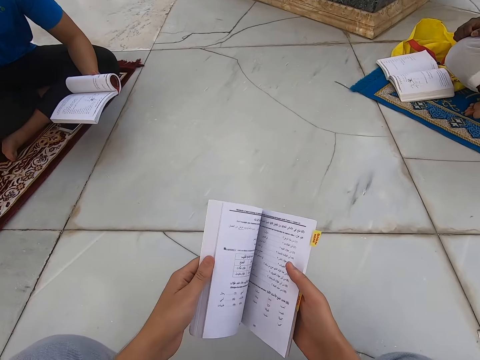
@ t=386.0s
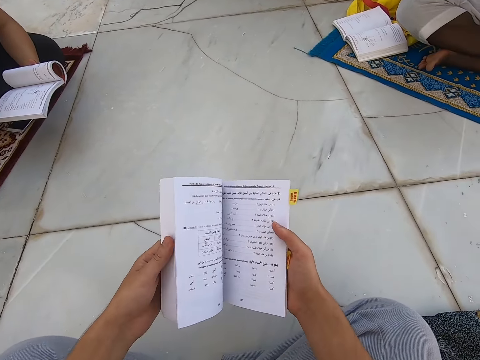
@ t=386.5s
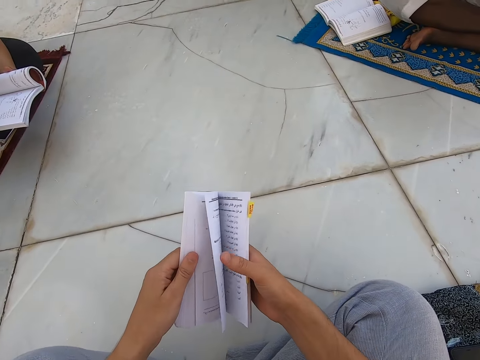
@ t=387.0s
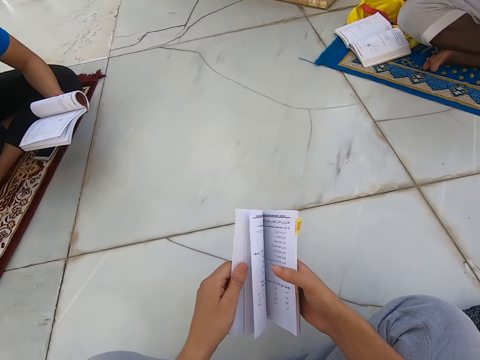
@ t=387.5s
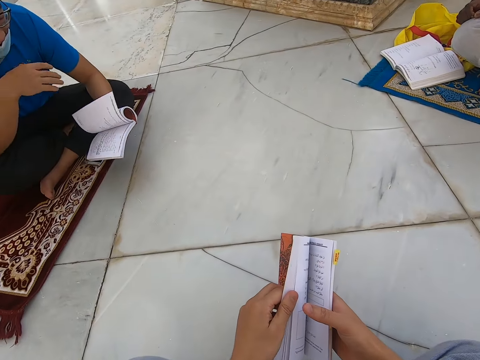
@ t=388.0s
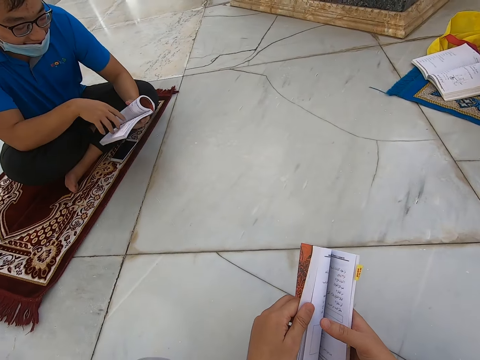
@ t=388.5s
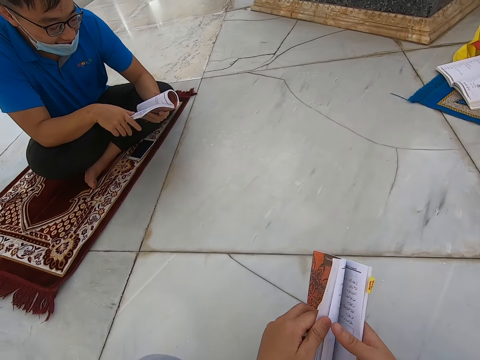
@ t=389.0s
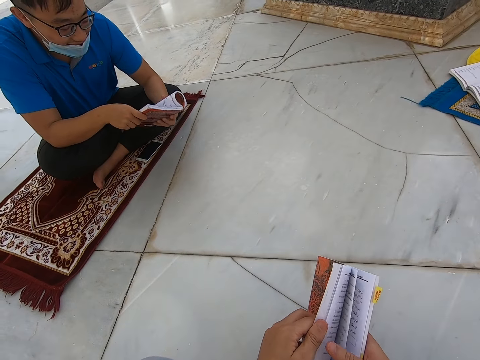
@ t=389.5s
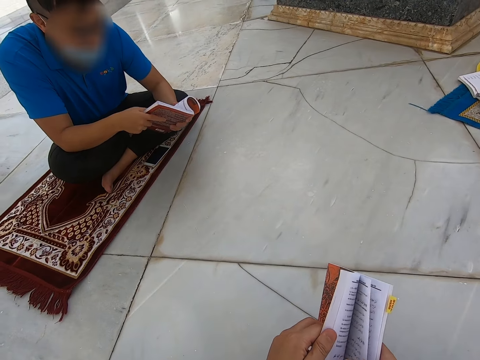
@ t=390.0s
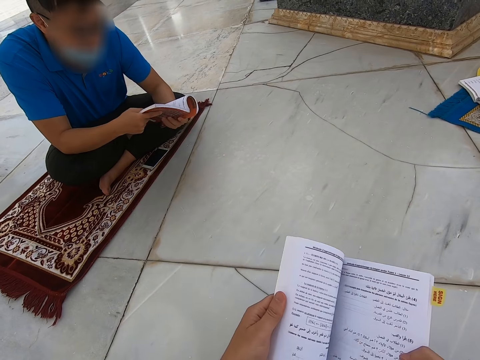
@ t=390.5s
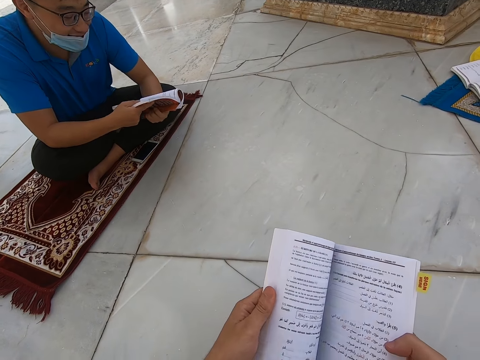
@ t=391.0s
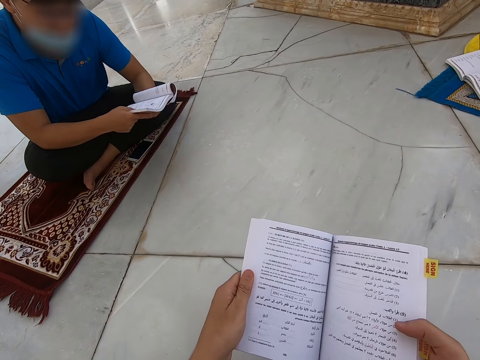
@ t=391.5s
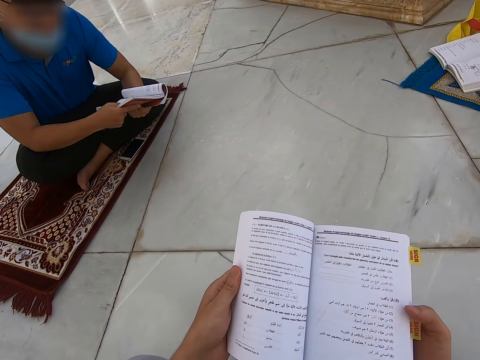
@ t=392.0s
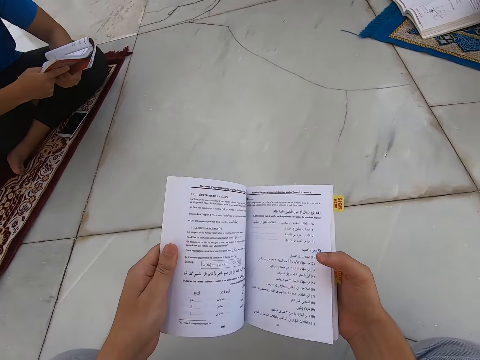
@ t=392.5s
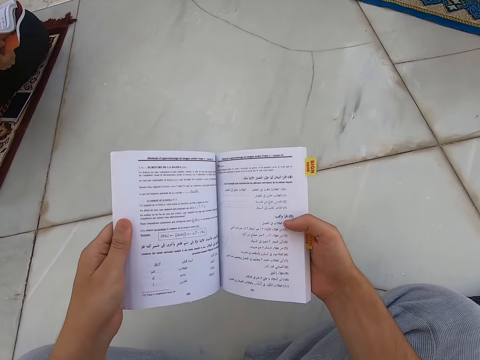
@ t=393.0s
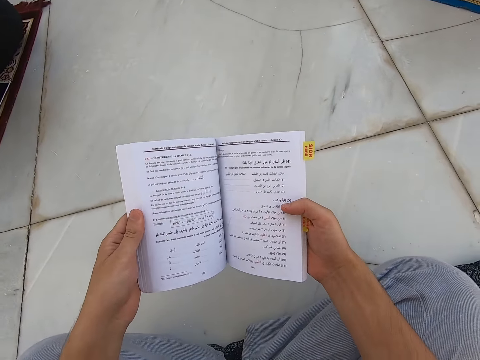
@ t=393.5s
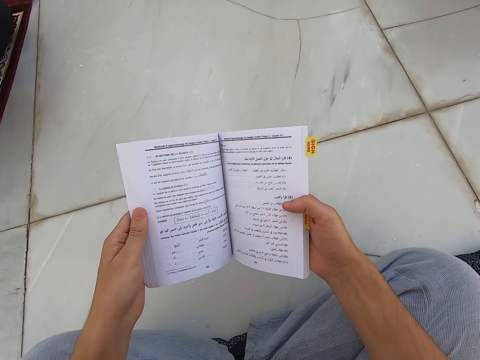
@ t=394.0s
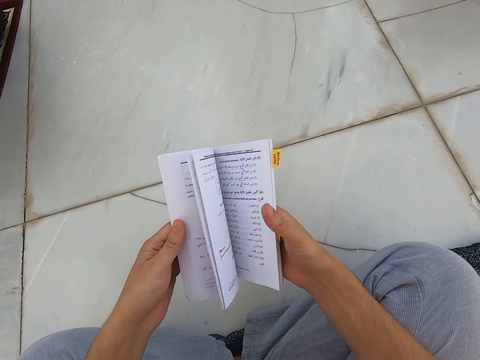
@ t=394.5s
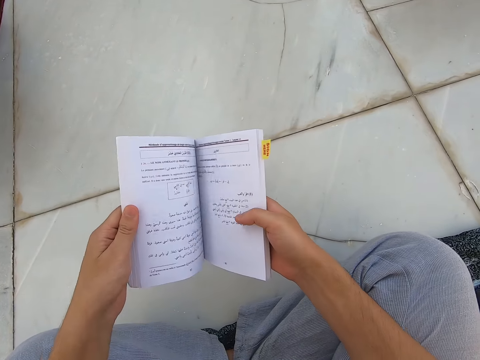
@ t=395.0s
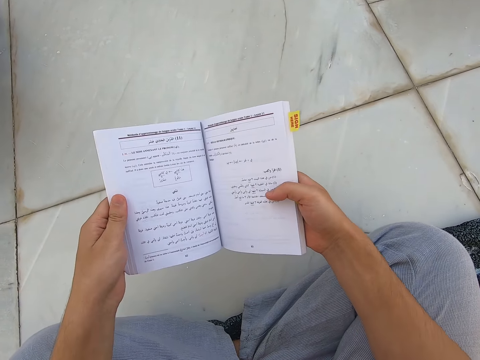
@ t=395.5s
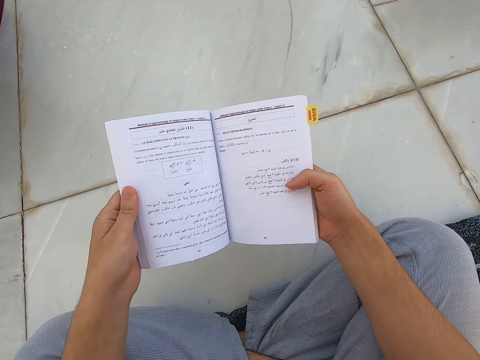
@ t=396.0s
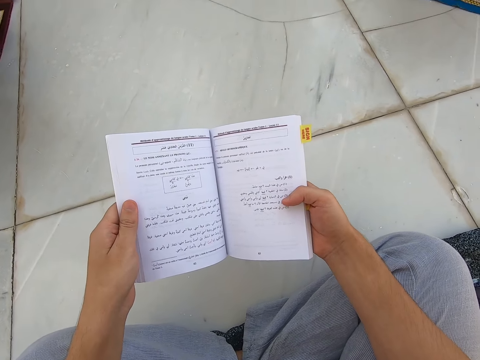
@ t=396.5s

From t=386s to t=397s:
The camera wearer peruses a book. A man reads a book. The camera wearer reads the book. They peruse the book.

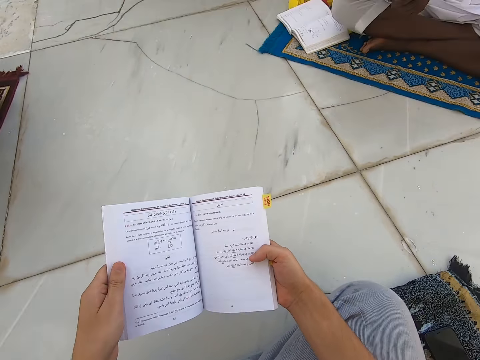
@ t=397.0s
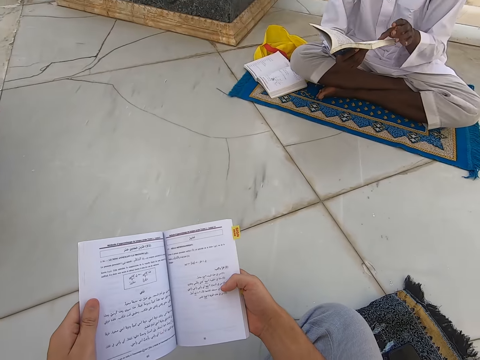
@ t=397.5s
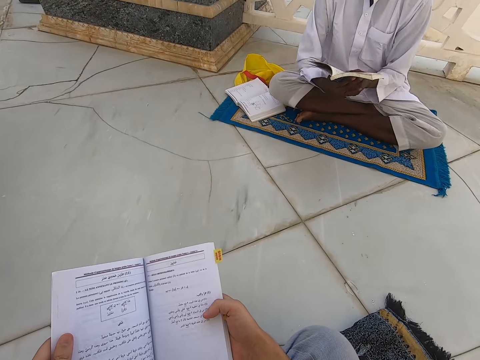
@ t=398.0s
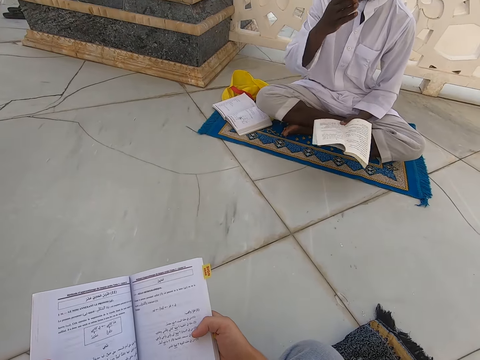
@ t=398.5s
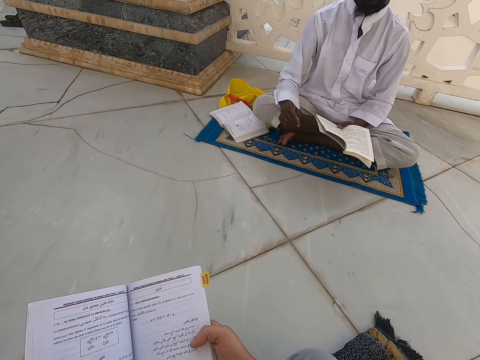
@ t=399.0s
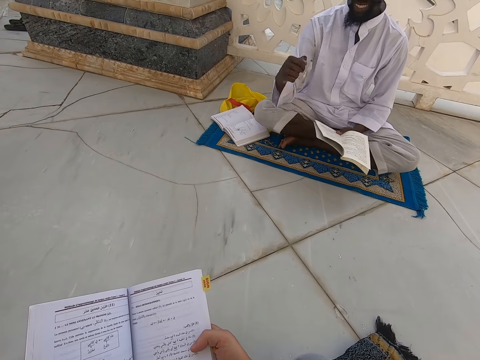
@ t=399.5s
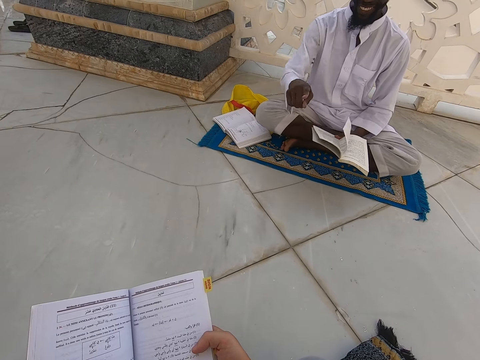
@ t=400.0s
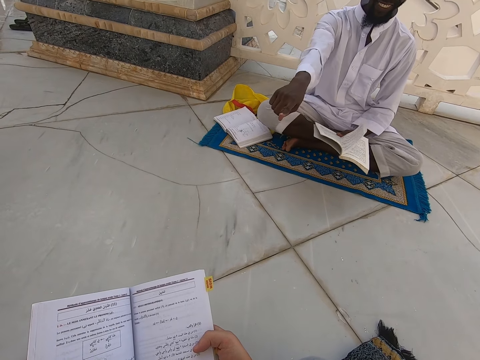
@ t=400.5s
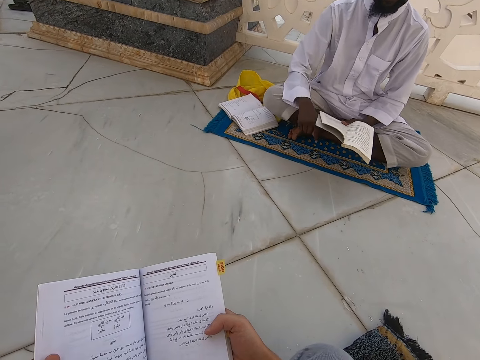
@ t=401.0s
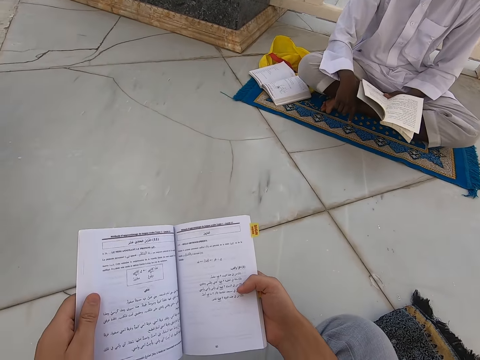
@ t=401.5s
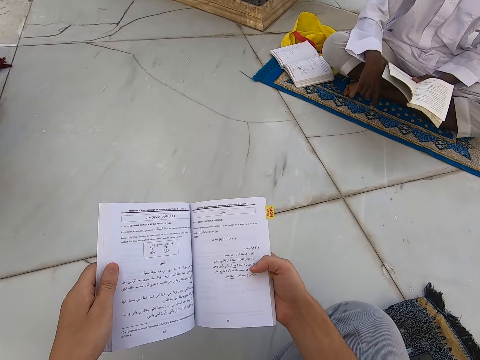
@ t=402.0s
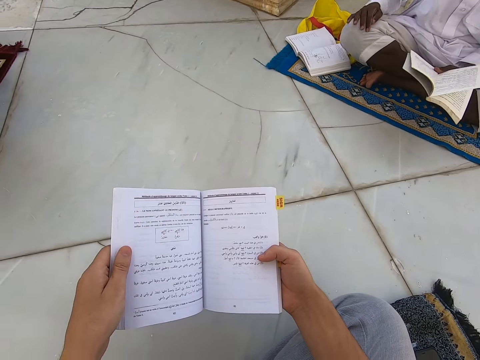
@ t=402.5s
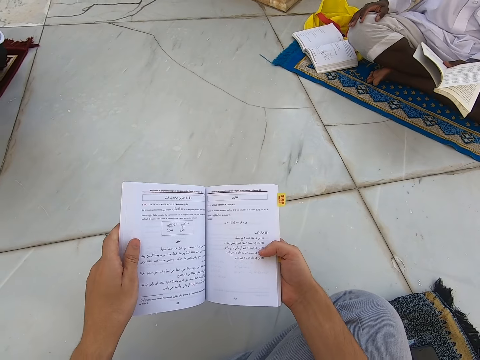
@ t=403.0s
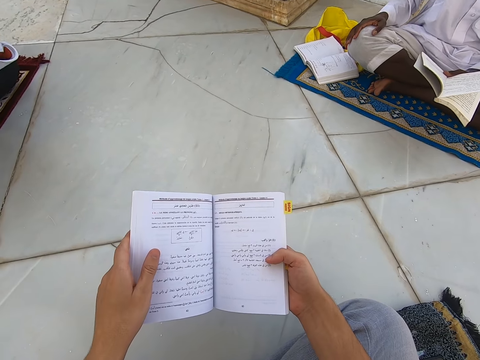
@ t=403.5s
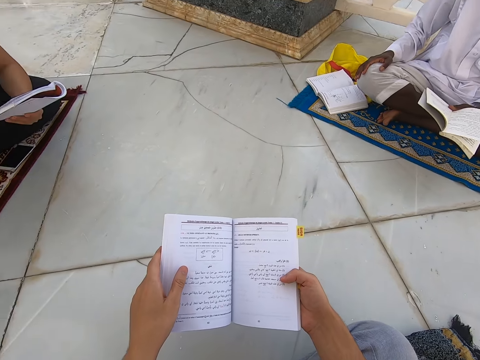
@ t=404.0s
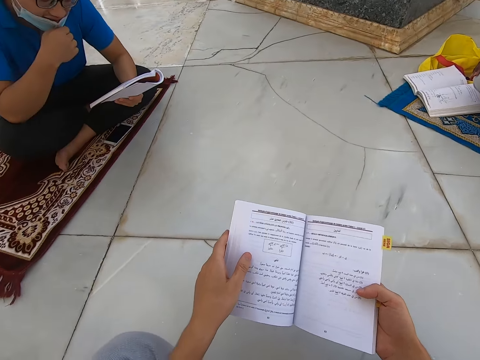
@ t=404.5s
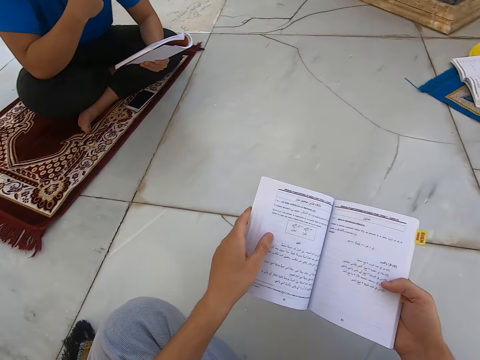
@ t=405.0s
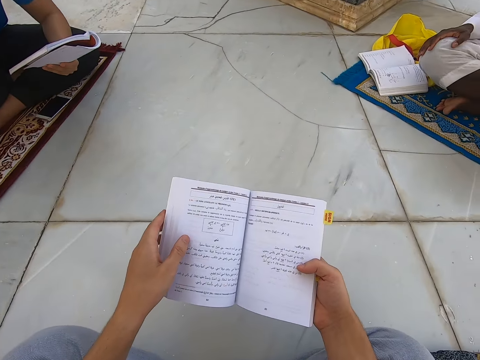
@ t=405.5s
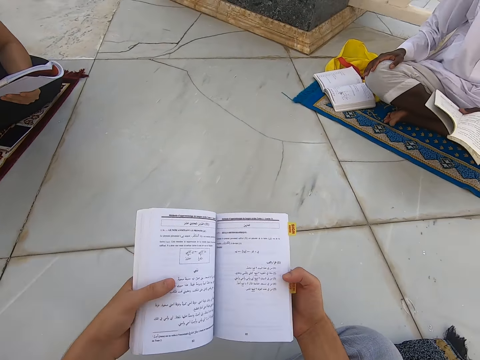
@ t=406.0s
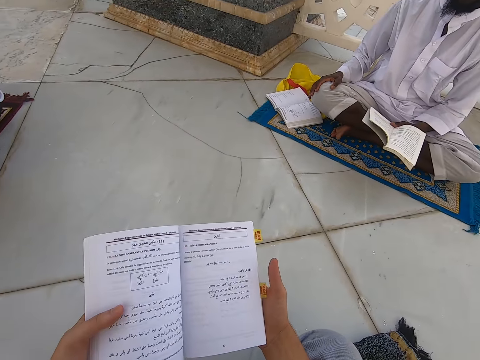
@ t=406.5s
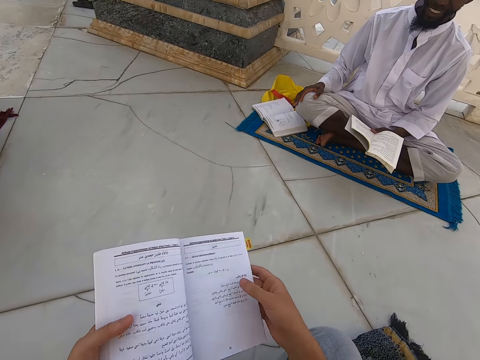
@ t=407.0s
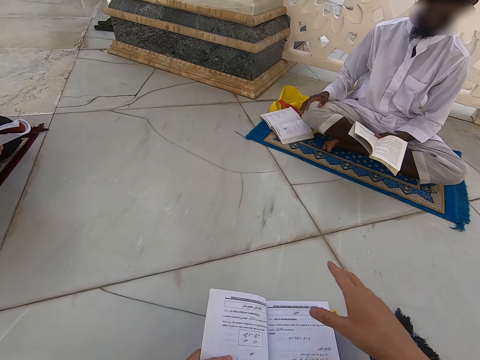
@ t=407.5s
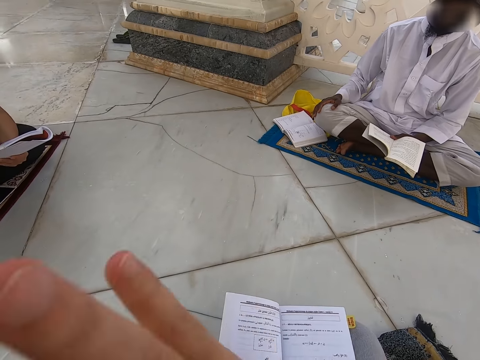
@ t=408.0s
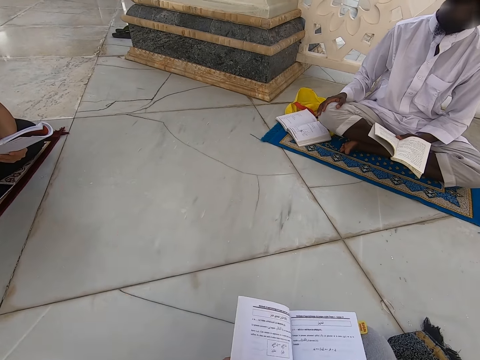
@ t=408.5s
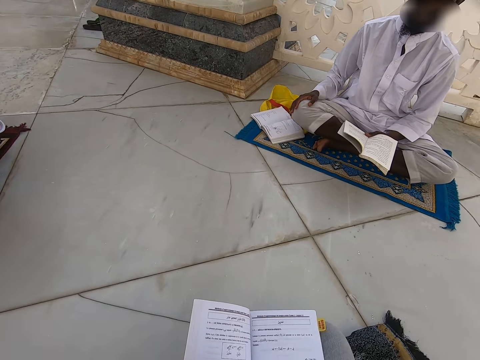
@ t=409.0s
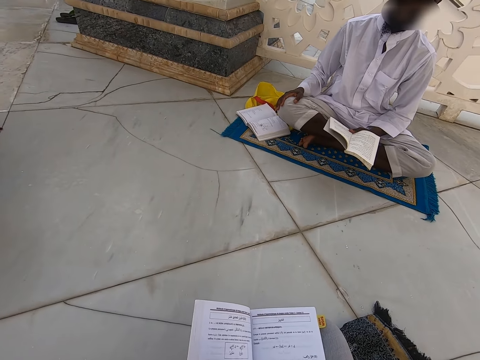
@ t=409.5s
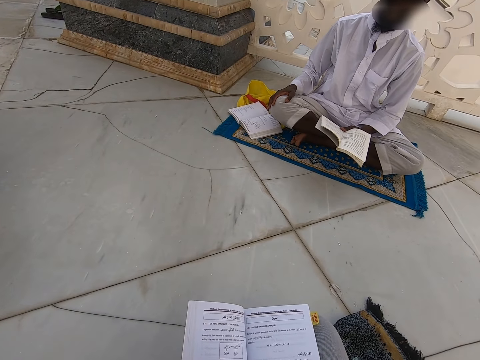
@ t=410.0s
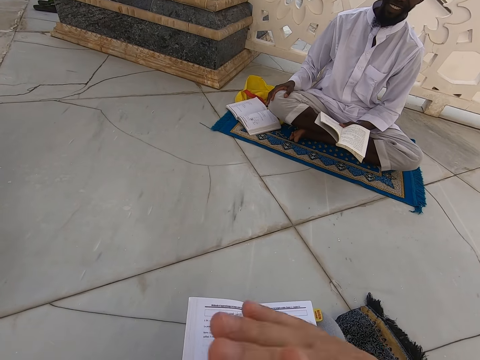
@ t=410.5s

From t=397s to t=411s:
A man peruses a book. The man points at the camera wearer. The camera wearer reads a book. He raises his hand.

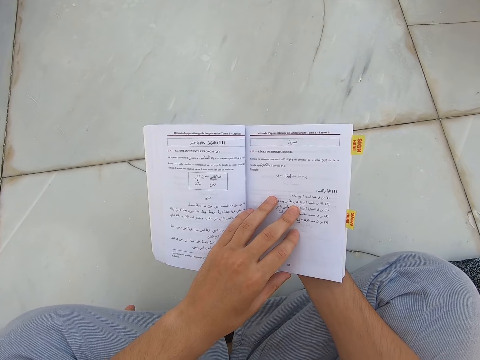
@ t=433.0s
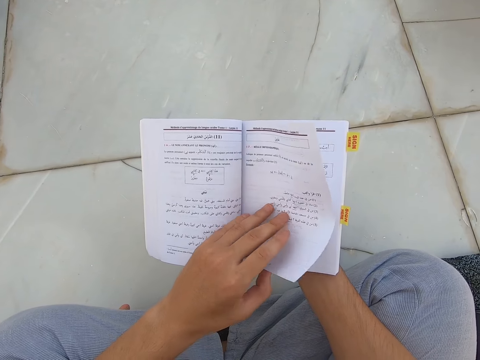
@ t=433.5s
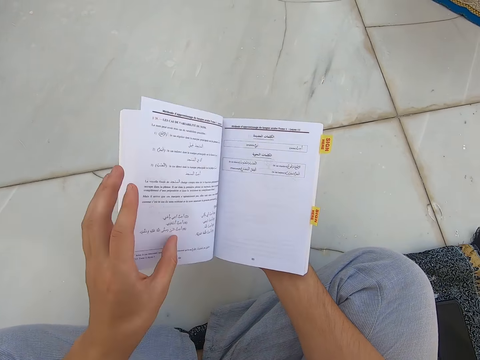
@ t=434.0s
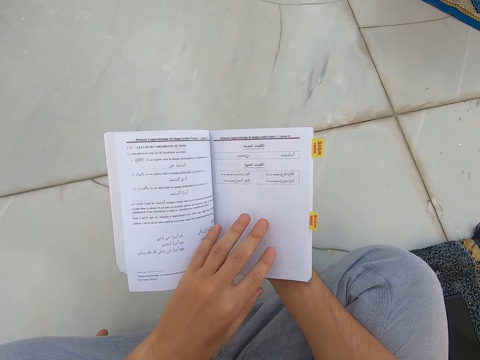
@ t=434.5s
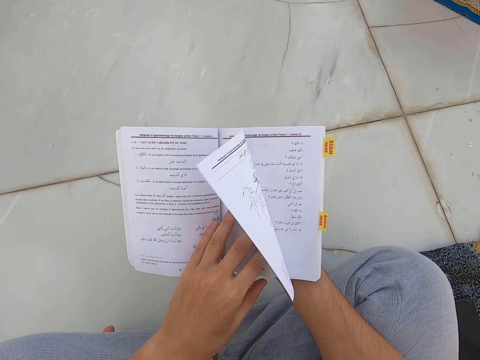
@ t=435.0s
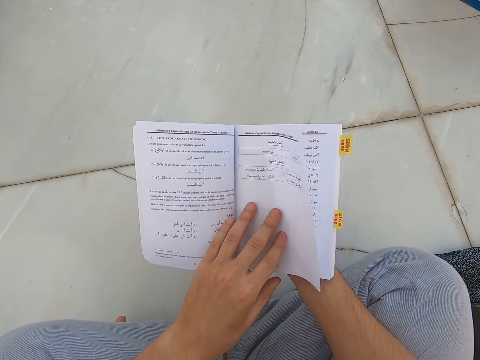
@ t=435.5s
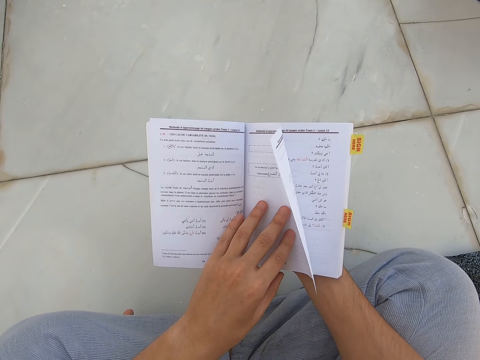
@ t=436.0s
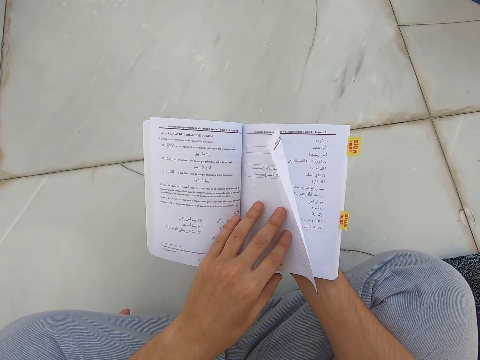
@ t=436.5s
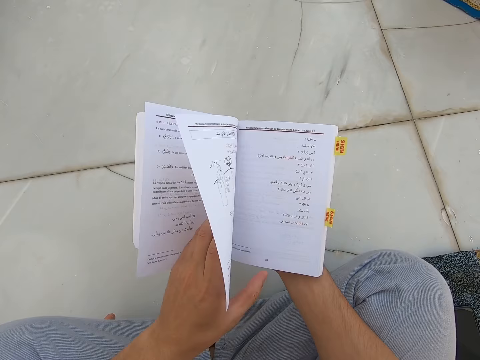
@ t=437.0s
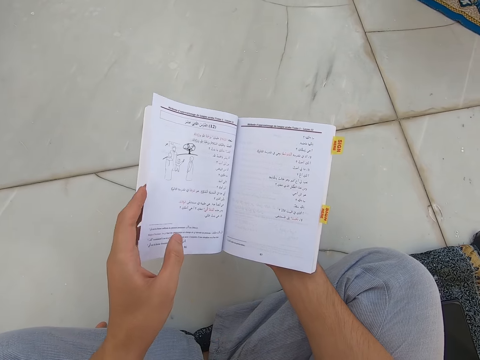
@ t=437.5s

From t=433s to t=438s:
The camera wearer peruses a book.
